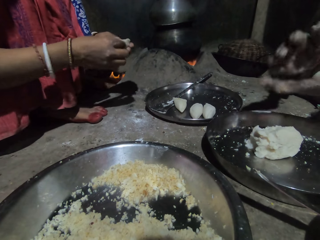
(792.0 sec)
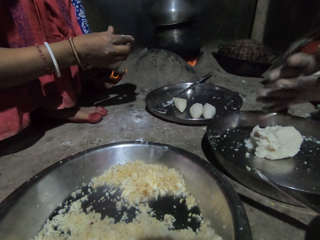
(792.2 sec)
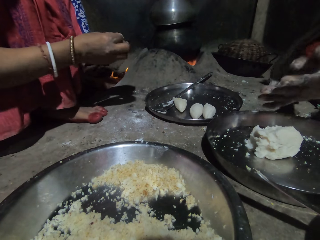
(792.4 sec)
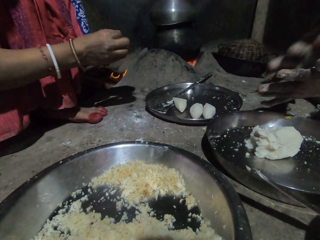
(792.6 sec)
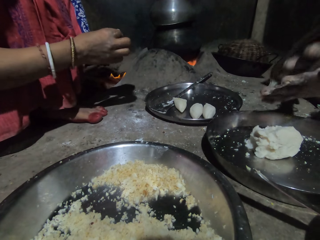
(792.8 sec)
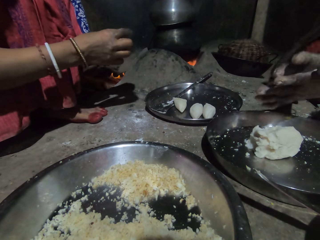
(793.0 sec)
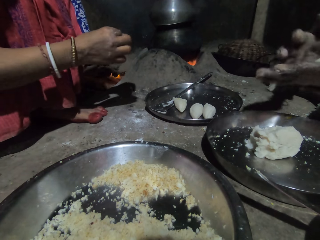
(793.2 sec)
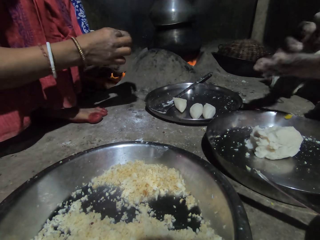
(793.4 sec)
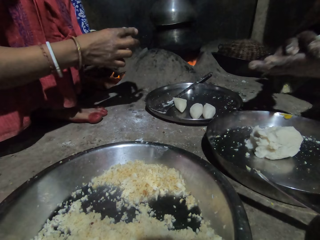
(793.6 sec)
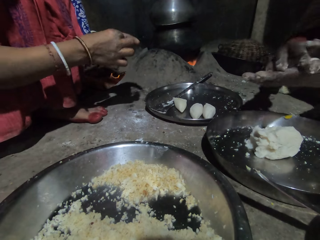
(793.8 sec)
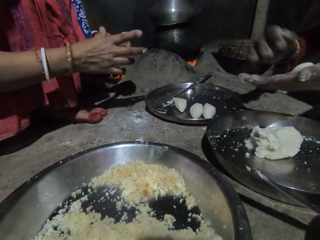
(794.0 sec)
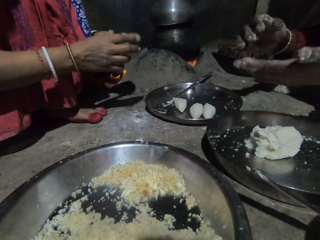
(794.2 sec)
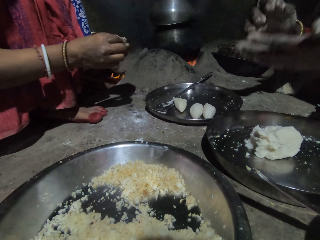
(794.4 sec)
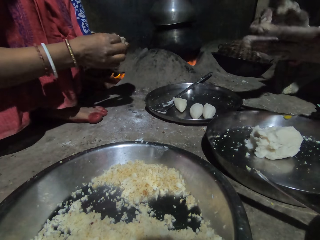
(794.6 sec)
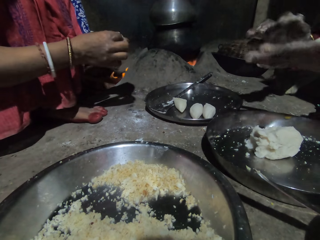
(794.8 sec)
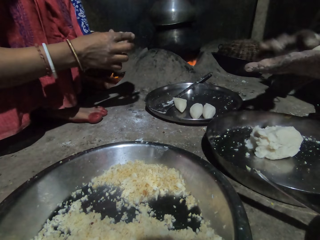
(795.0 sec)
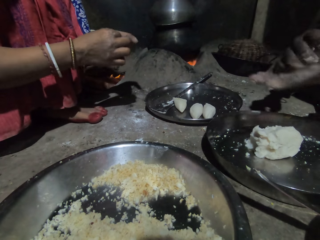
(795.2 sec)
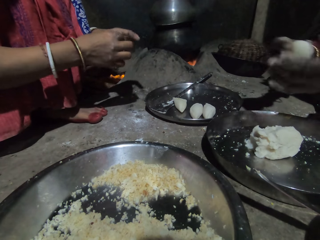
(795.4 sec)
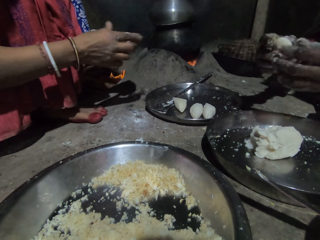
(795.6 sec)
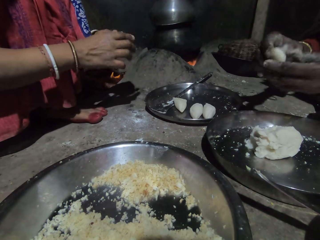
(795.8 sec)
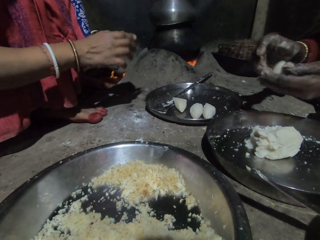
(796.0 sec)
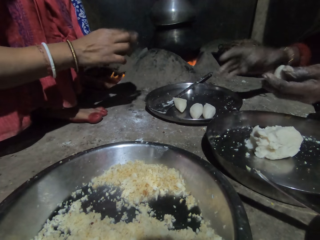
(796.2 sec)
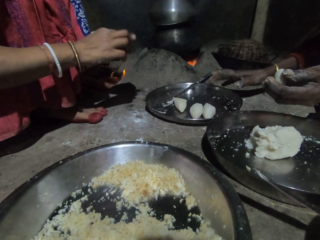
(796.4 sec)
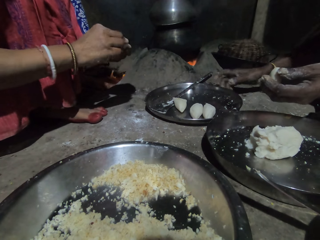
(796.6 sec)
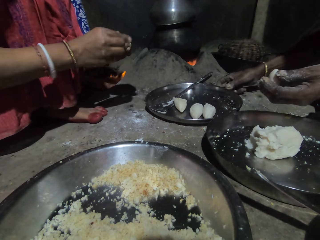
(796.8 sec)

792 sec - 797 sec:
A person rubs the flour on both hands.

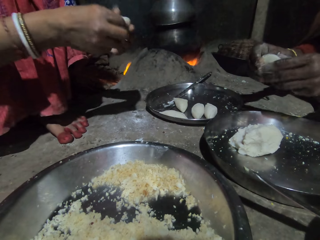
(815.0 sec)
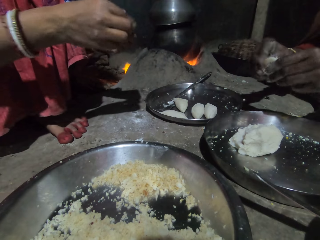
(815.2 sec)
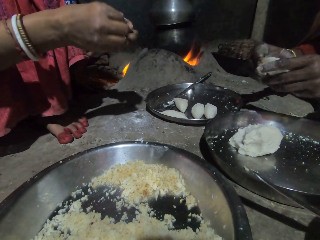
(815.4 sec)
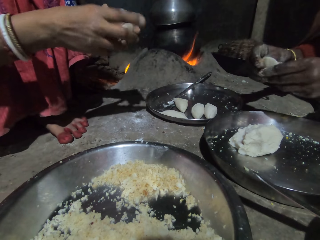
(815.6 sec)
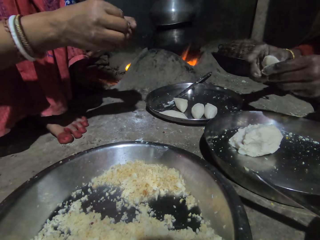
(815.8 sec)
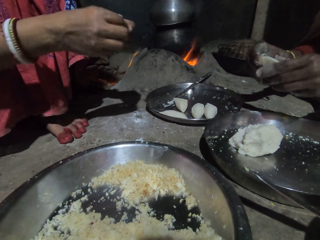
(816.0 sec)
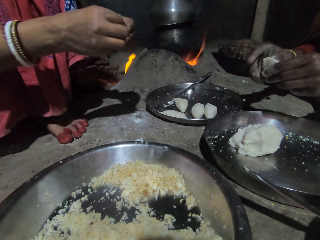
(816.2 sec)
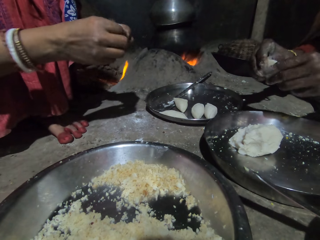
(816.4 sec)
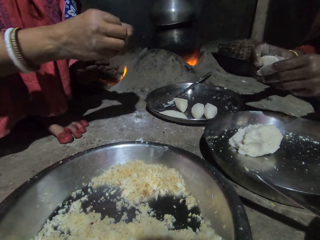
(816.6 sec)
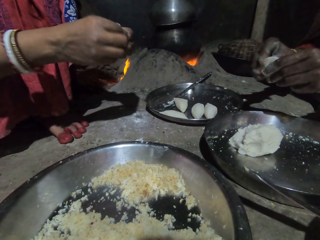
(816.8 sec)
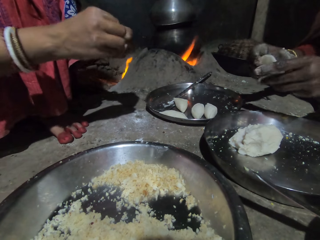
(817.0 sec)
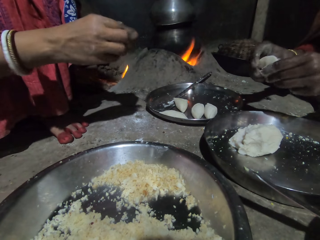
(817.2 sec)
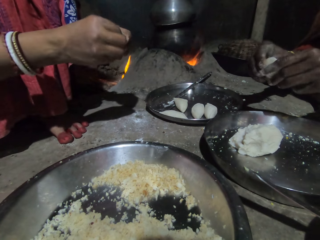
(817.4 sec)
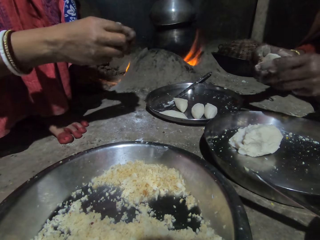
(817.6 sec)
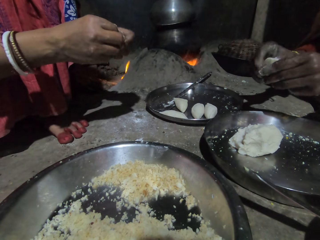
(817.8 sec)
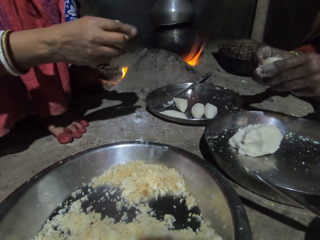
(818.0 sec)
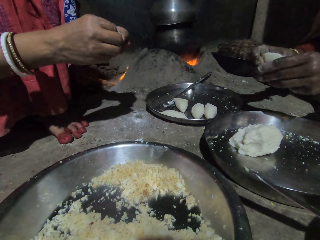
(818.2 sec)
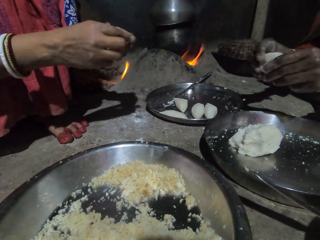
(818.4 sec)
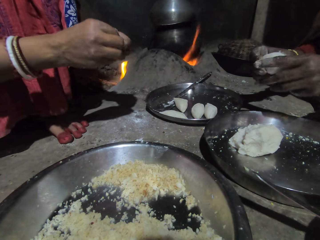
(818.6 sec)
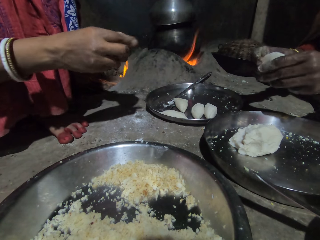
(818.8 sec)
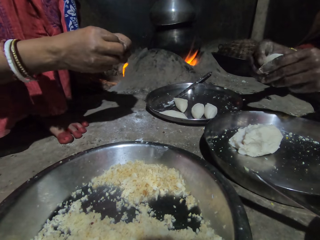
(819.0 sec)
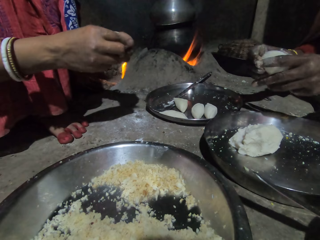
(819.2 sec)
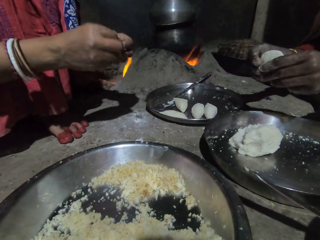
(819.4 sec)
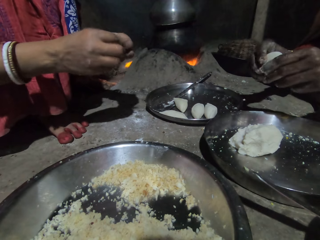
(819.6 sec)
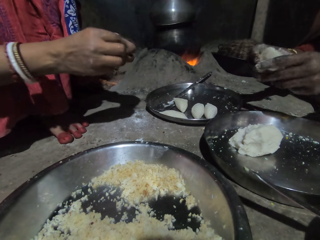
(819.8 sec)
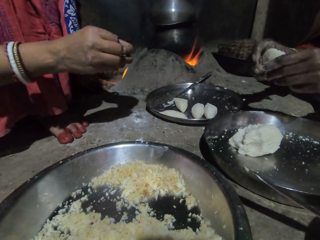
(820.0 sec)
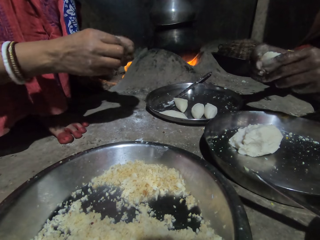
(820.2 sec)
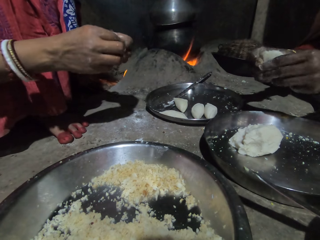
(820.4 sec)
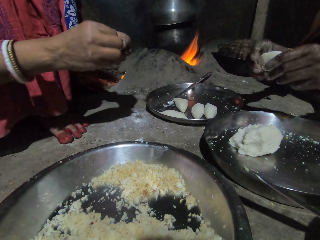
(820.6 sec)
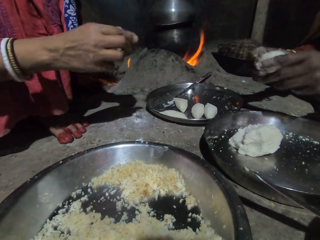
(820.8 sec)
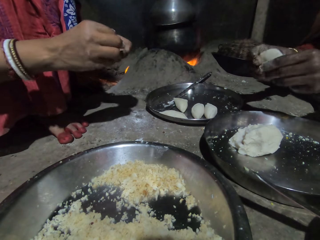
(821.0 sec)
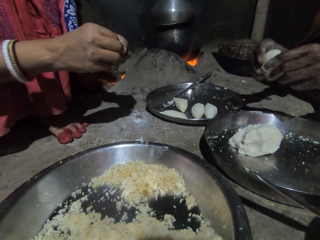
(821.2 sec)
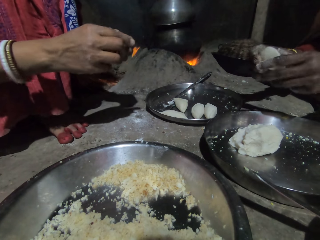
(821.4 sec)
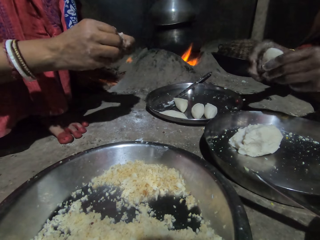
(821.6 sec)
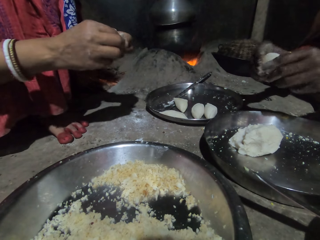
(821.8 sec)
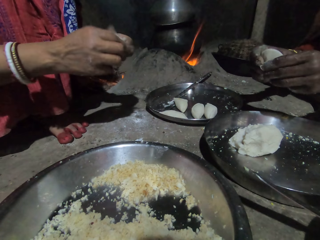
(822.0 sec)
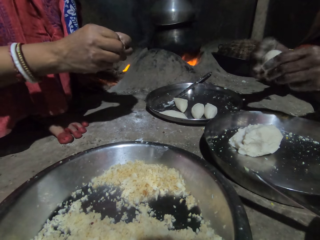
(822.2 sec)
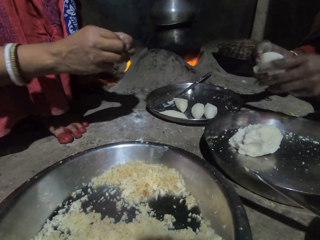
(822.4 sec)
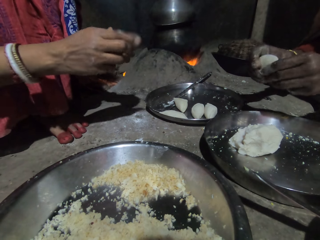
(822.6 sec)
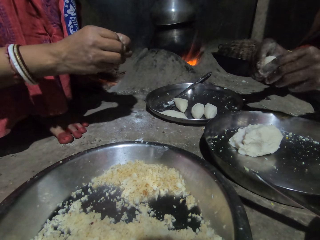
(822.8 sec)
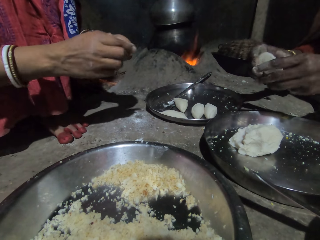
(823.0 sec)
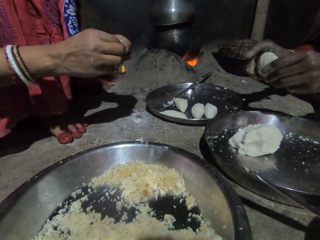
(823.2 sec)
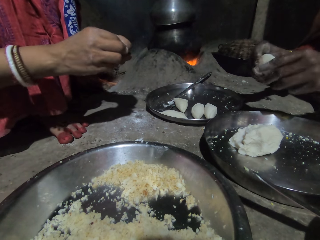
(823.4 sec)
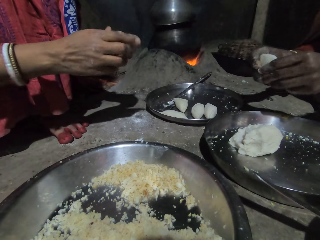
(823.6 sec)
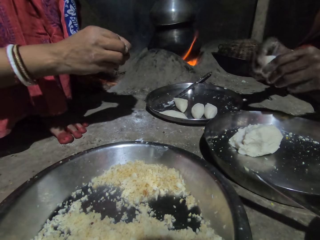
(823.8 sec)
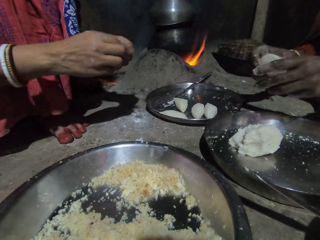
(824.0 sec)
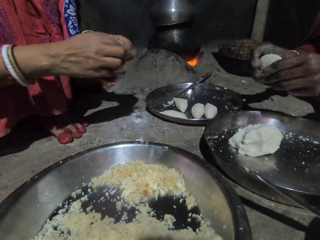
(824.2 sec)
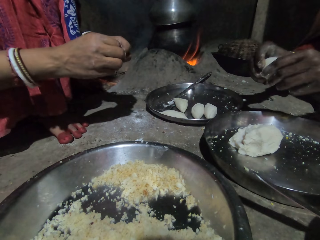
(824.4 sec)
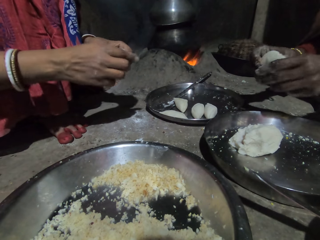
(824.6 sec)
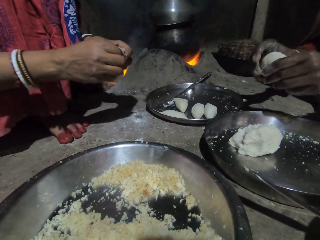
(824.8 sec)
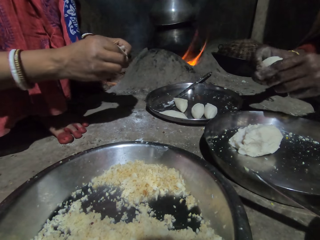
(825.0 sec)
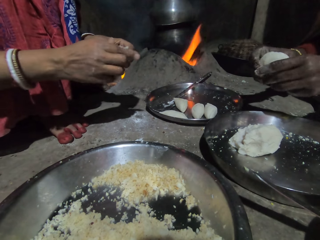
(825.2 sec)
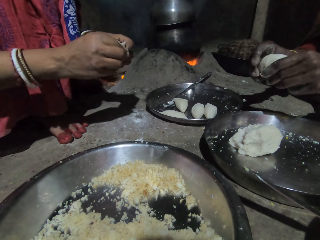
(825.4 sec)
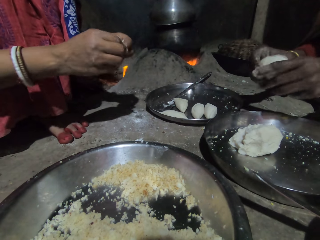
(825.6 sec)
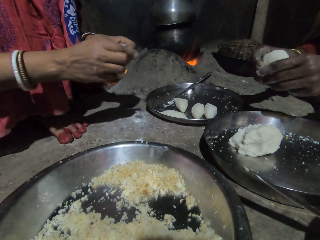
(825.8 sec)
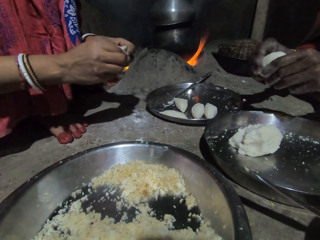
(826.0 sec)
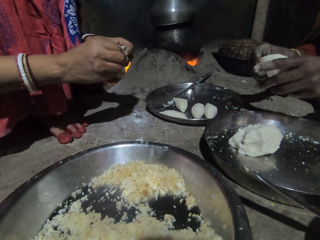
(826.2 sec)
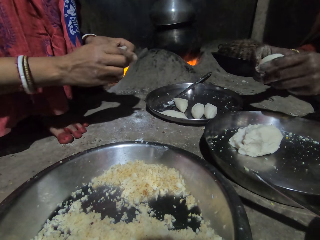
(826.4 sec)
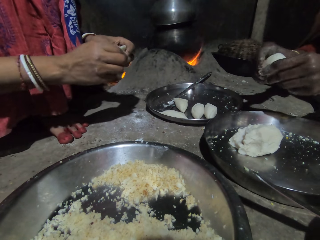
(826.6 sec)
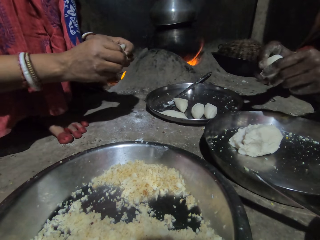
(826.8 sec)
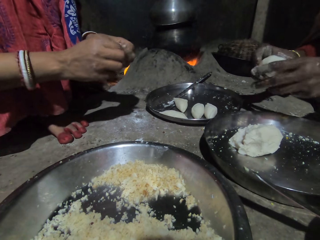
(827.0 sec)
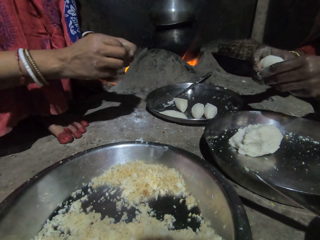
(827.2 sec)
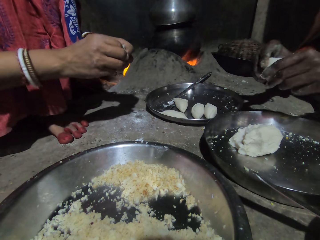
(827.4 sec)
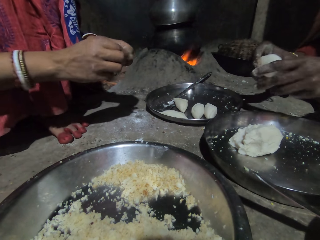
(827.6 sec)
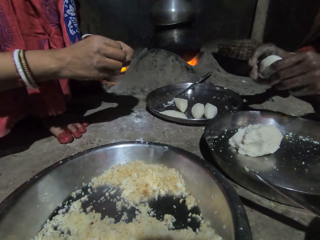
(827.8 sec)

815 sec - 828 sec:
A person shapes the flour with both hands. Another person shapes the flour with both hands.

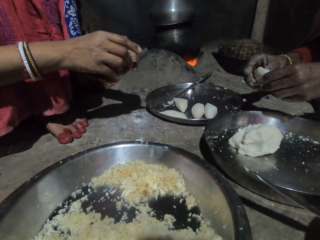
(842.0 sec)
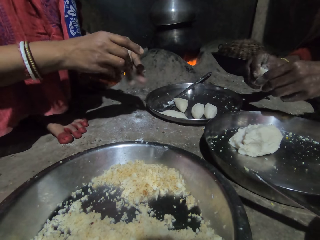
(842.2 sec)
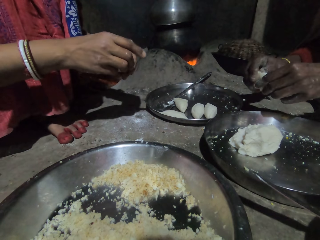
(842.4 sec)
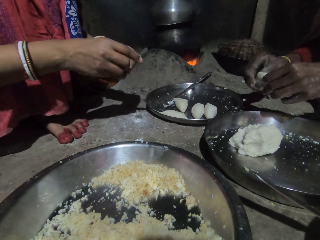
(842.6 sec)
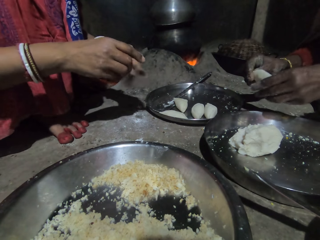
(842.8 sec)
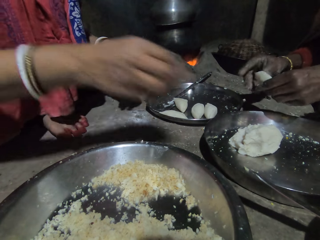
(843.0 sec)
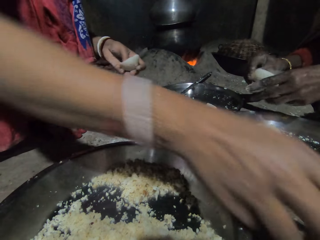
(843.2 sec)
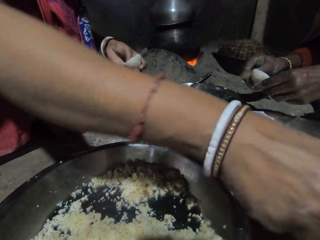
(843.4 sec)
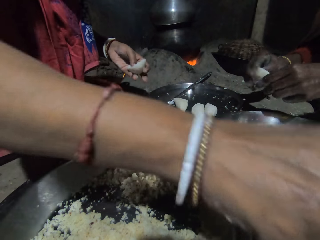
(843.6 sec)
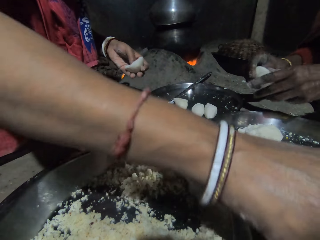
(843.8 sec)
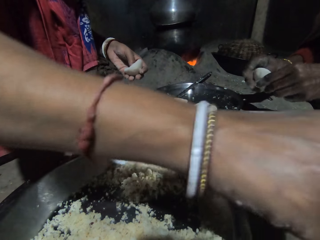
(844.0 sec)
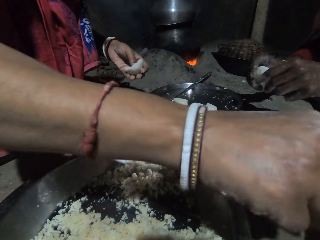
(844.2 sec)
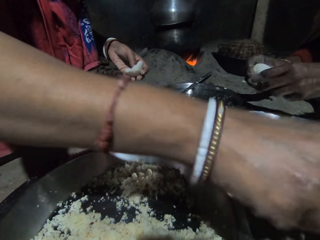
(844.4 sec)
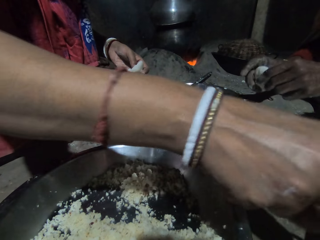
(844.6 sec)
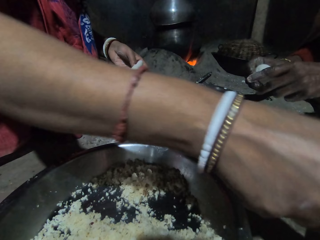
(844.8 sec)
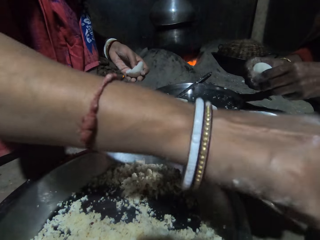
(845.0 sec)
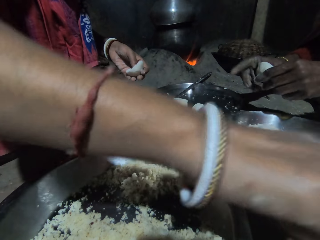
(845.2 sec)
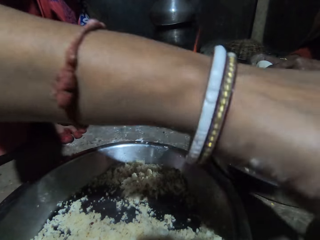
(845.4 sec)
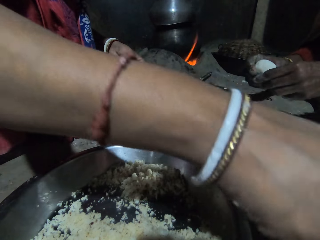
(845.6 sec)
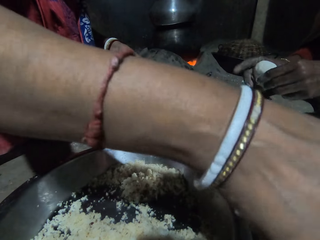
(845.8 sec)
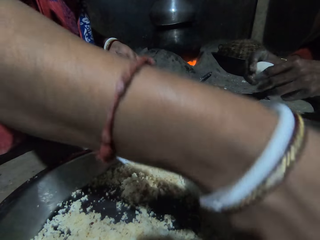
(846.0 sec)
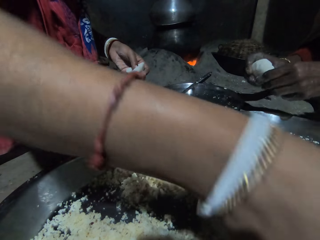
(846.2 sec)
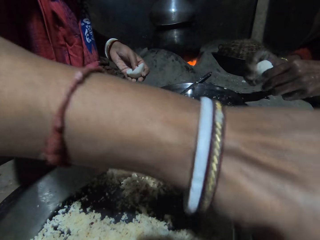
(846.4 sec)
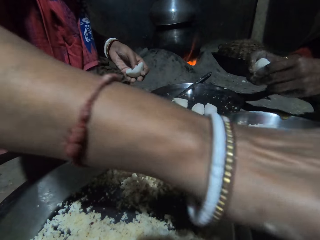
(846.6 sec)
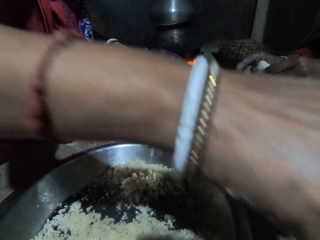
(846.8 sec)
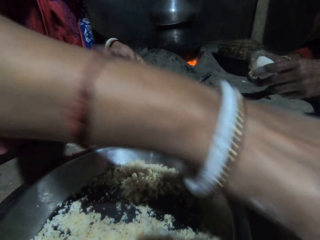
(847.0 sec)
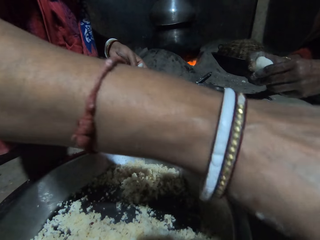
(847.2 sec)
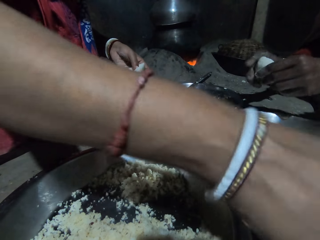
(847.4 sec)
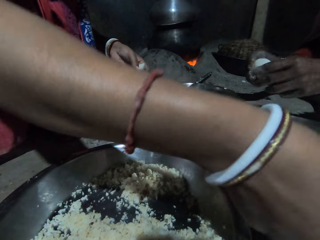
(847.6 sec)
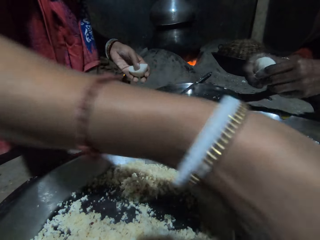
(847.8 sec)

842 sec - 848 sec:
A woman stretches the right hand. The woman takes some spice from a plate on the floor with a spoon in her right hand. The woman moves the right hand.
